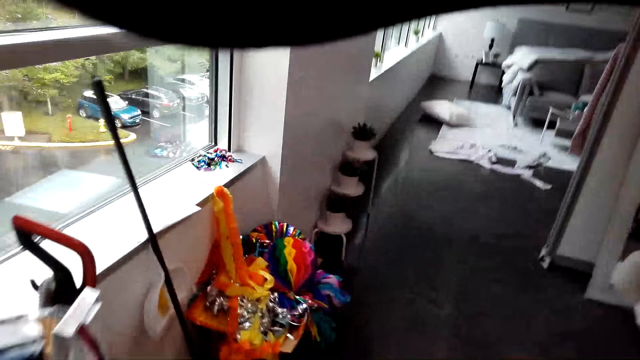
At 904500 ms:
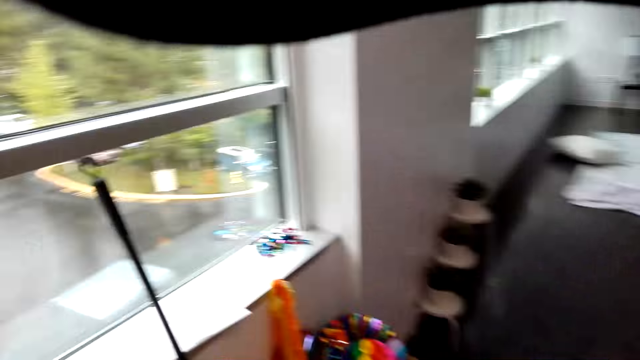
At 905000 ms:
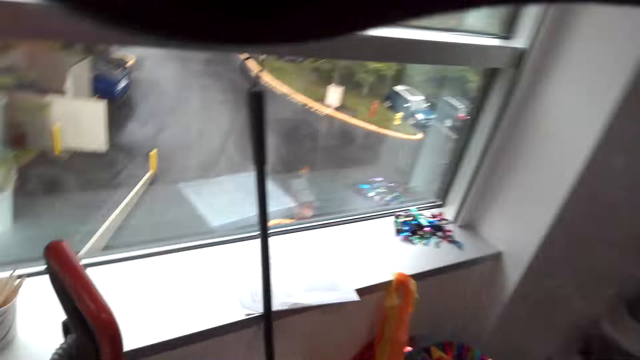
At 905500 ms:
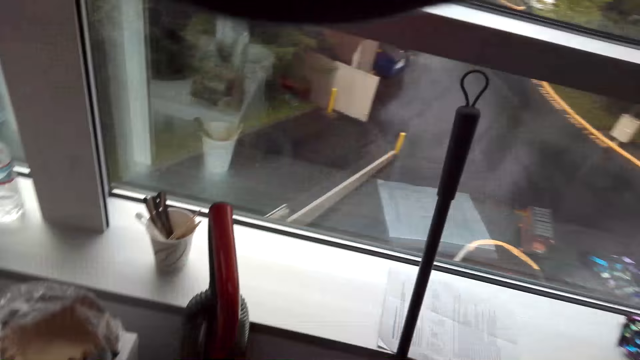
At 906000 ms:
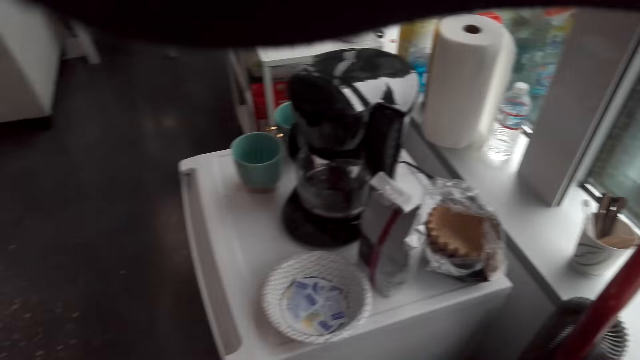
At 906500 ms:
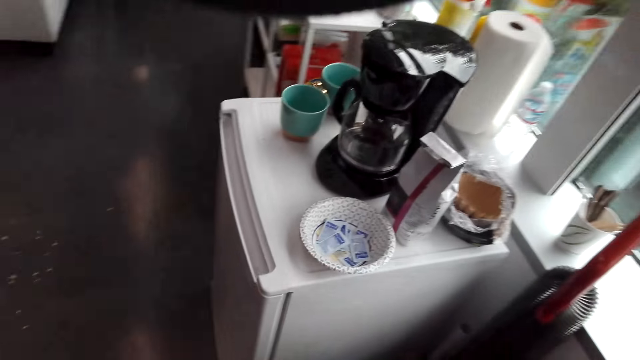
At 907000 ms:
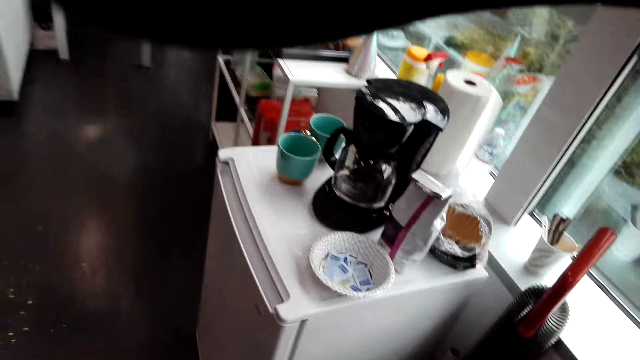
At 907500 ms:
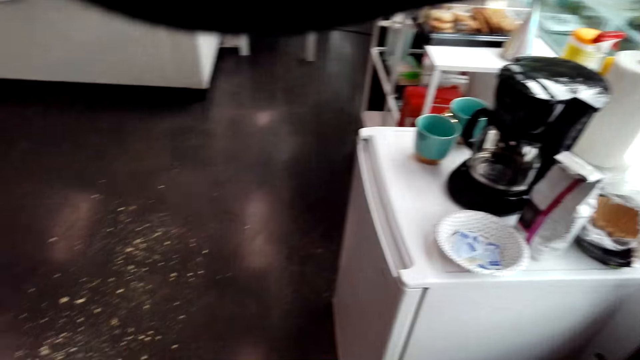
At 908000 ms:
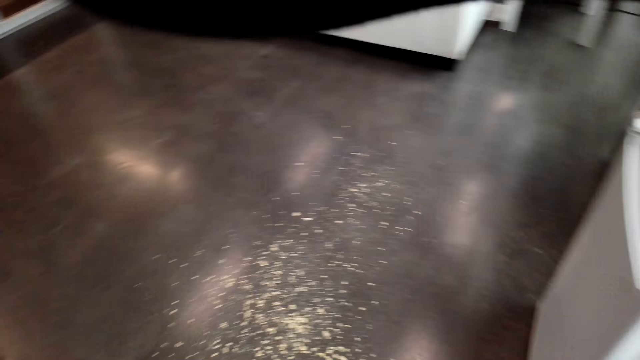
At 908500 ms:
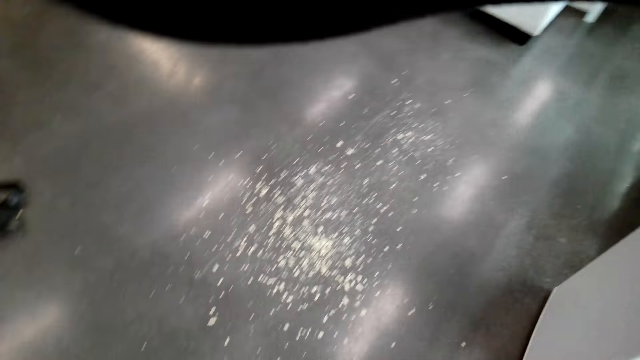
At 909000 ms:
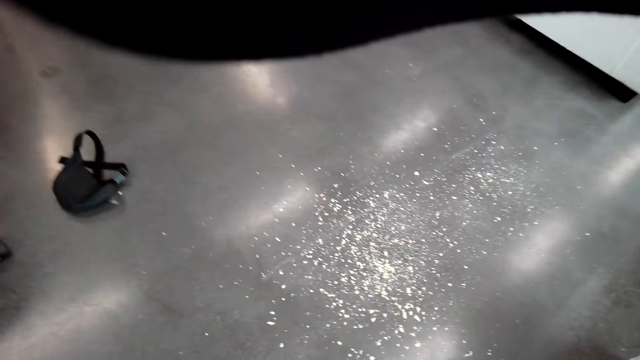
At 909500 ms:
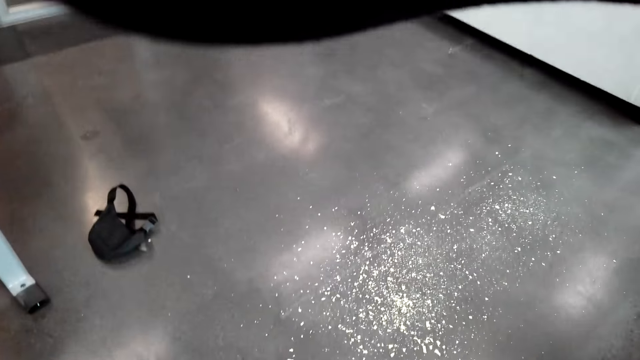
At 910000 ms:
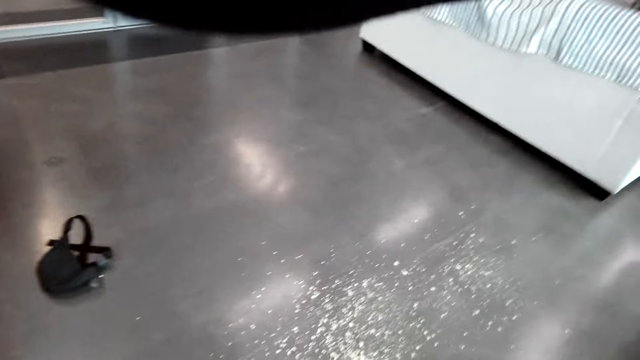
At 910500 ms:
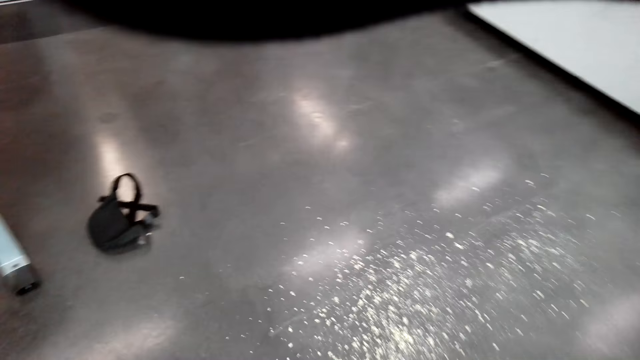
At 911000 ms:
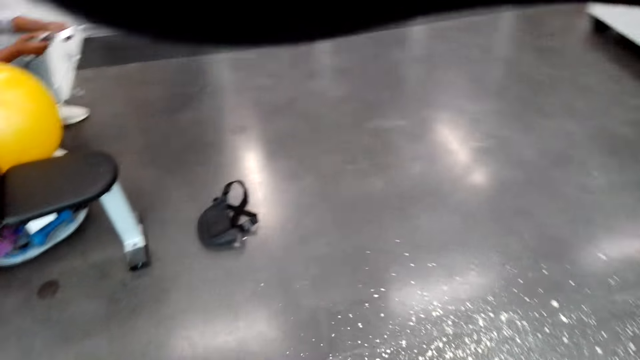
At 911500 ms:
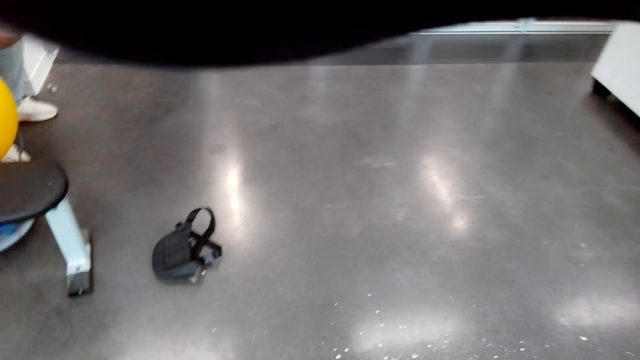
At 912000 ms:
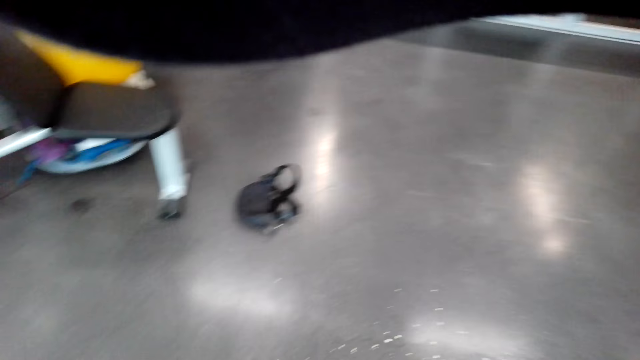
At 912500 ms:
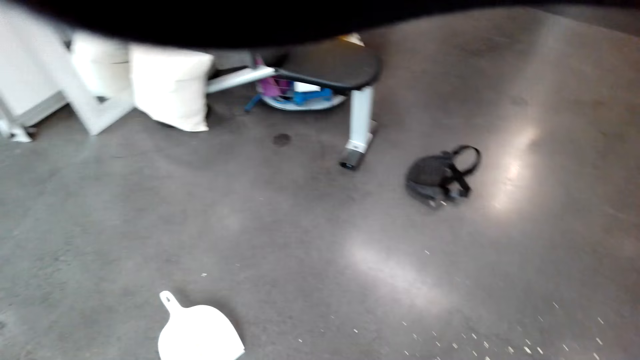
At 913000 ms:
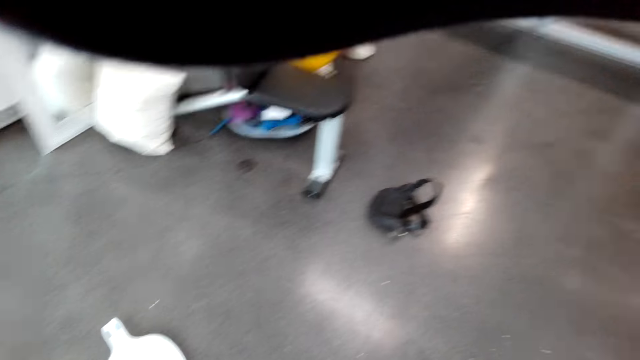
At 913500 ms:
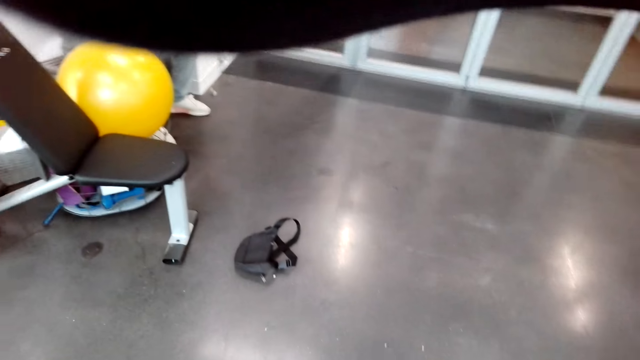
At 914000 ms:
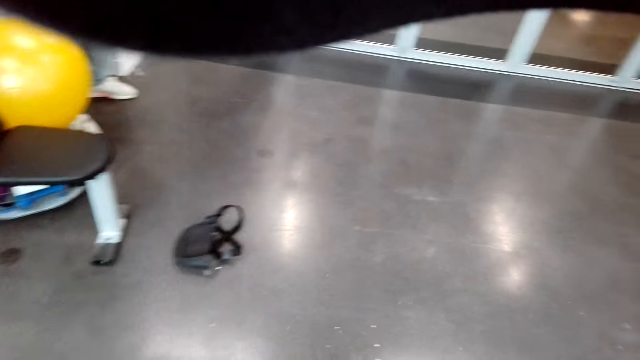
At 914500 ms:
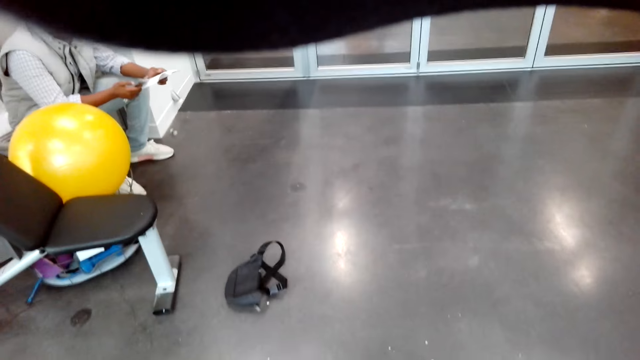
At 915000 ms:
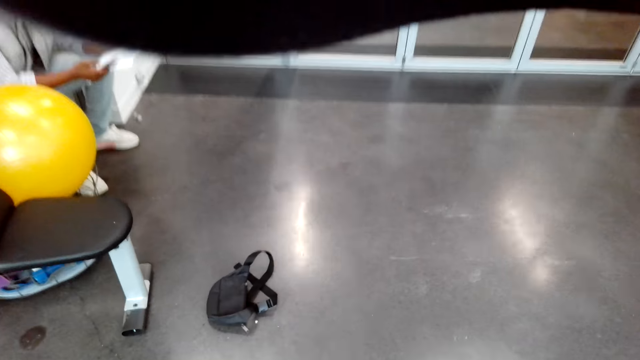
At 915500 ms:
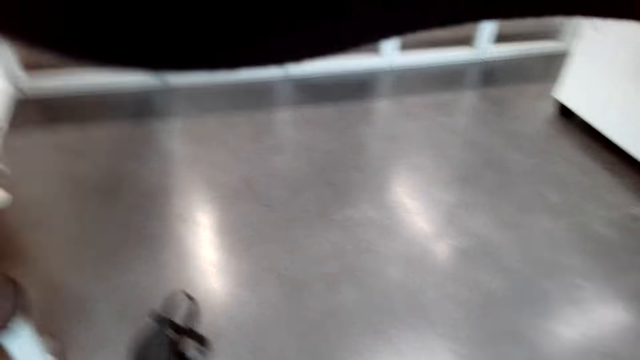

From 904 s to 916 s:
The camera wearer picks up the broom. They look at the floor. A person looks at the phone. The camera wearer sweeps the floor.

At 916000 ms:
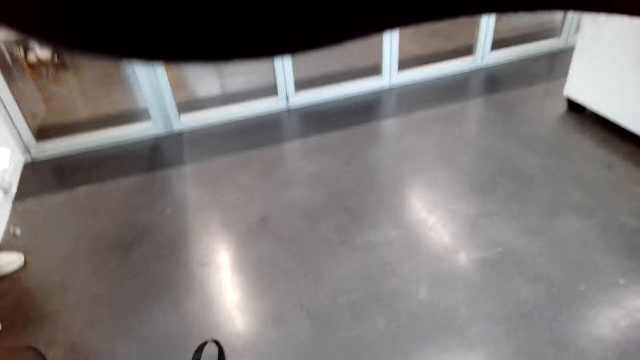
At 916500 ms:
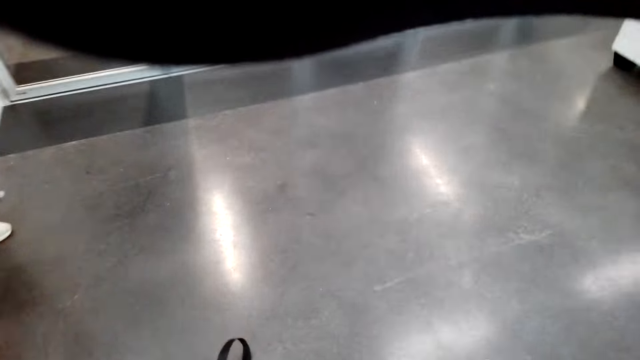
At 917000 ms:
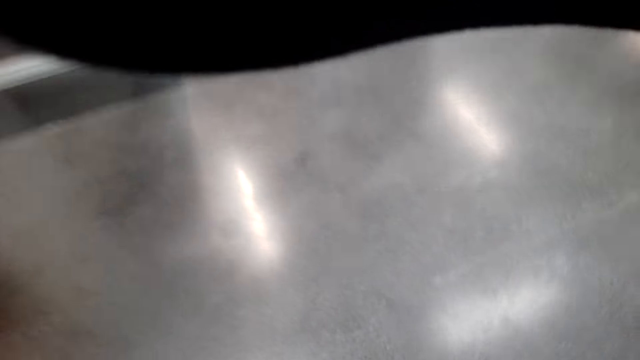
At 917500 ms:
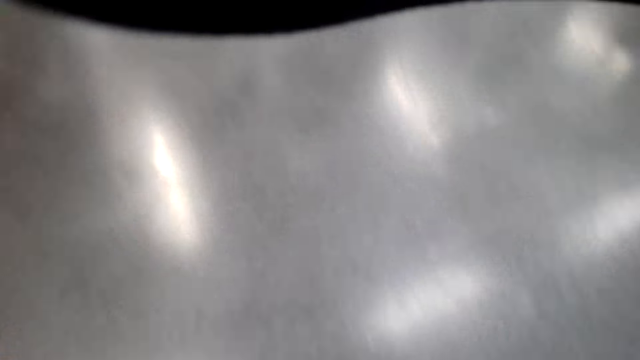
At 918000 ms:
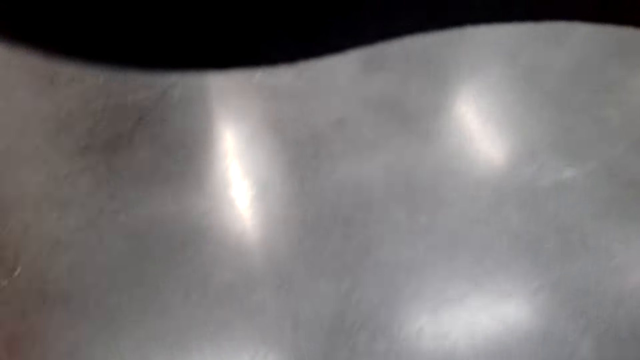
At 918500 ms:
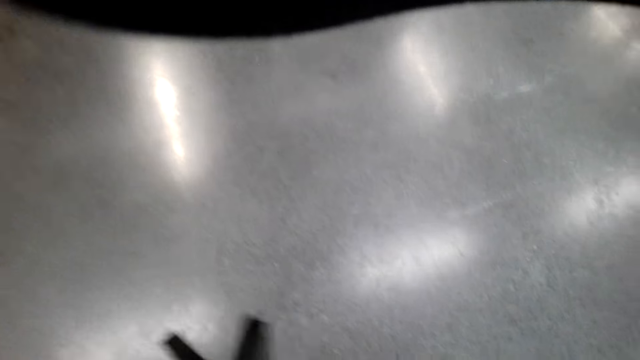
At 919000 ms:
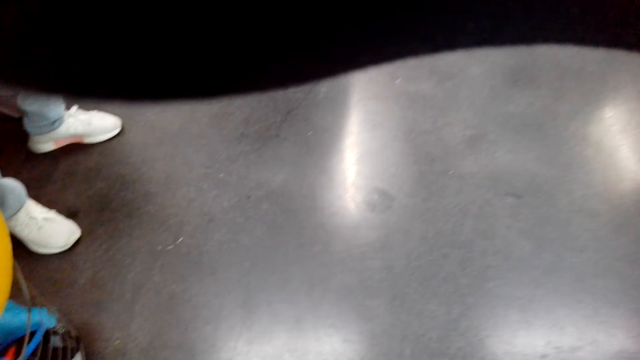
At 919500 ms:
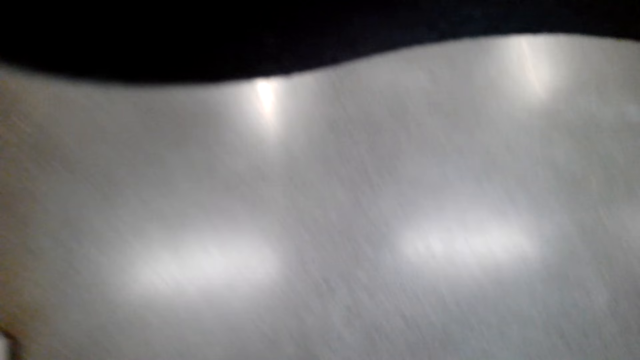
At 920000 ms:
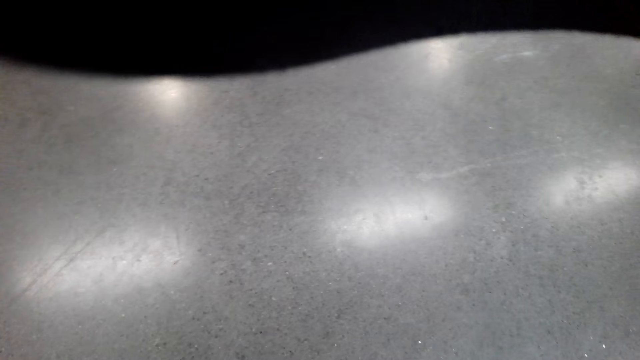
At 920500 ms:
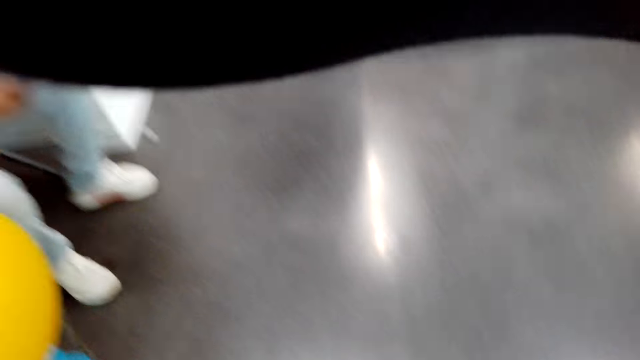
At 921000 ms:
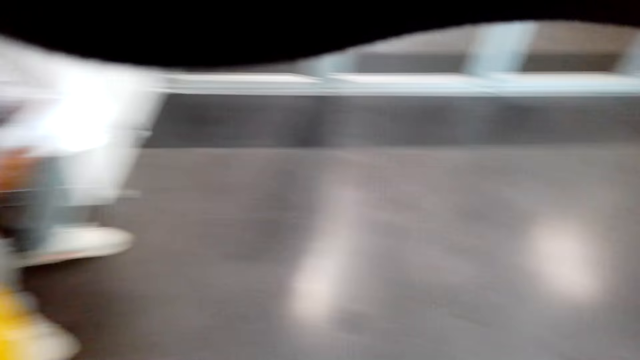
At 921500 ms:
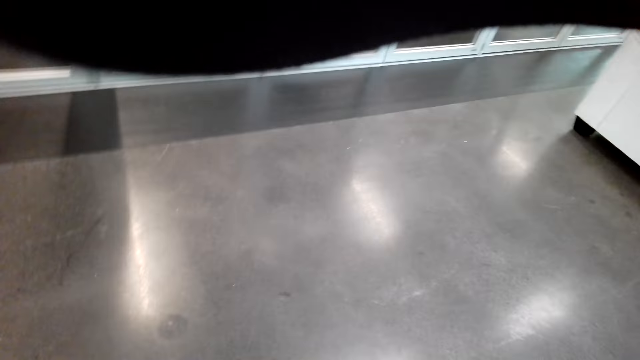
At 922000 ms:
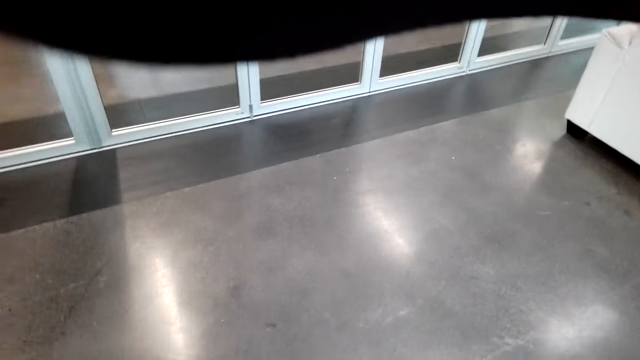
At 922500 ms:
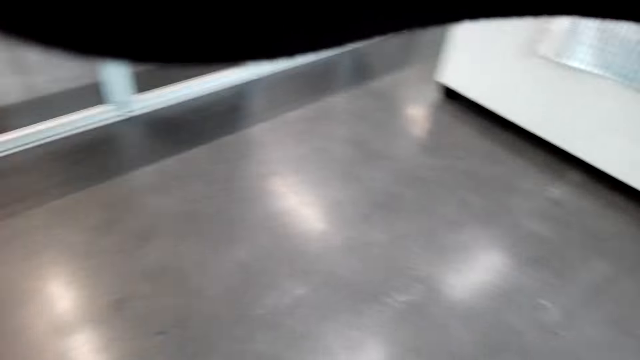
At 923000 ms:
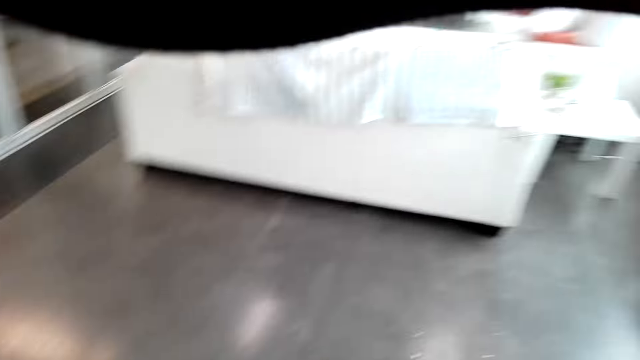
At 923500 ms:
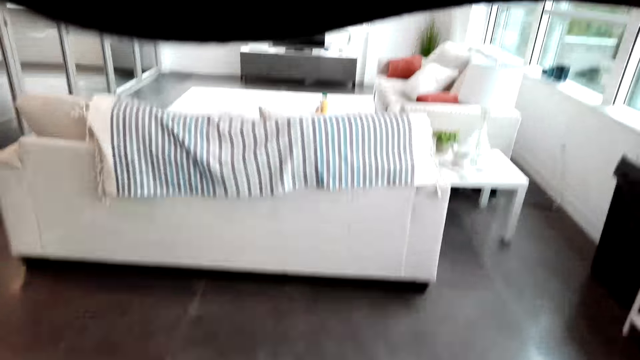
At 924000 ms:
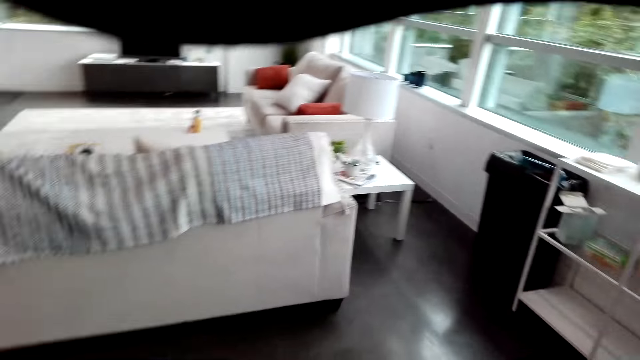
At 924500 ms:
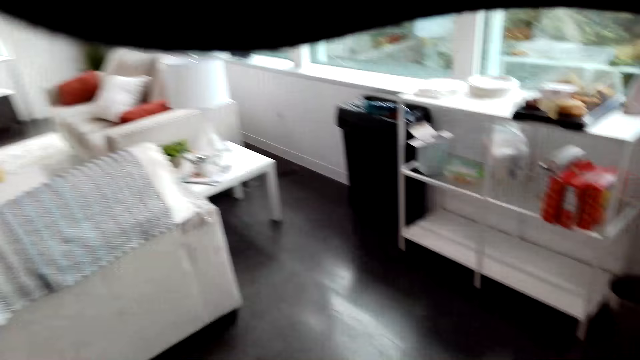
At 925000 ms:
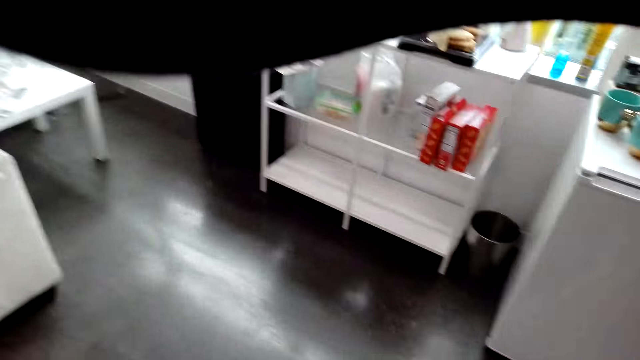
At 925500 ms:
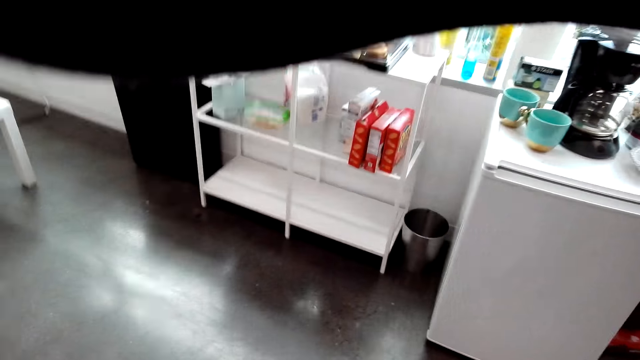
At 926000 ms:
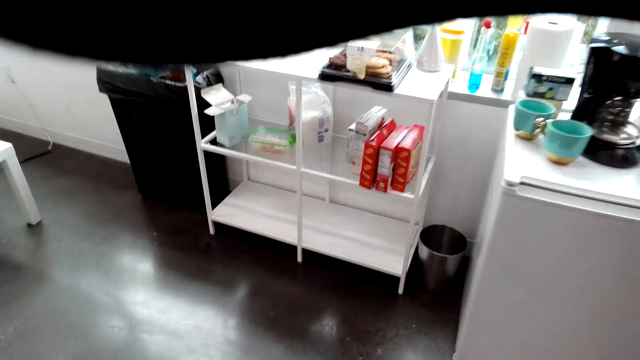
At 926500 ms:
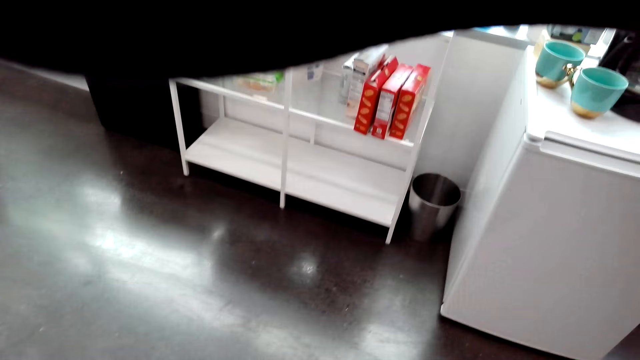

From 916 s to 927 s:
The camera wearer picks up the bag from the floor. They move something.
